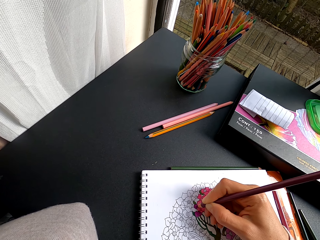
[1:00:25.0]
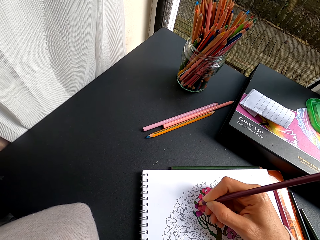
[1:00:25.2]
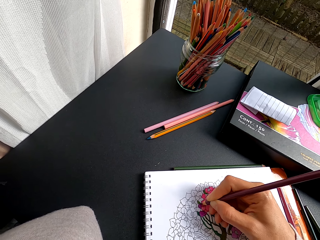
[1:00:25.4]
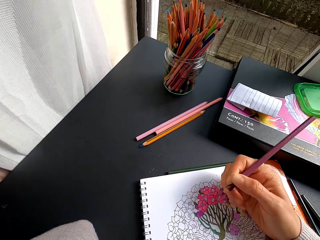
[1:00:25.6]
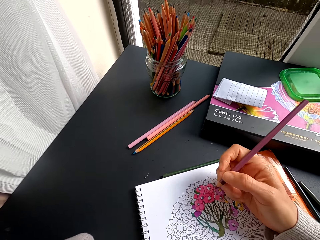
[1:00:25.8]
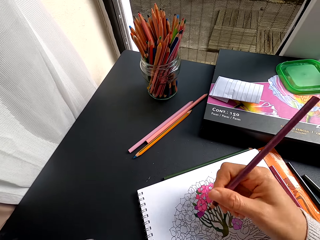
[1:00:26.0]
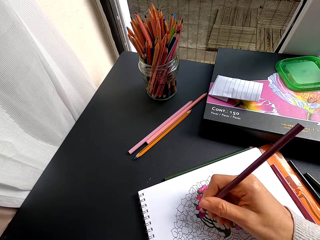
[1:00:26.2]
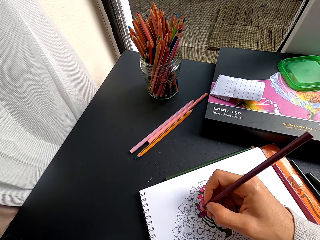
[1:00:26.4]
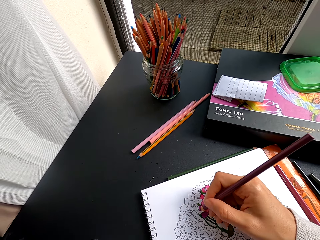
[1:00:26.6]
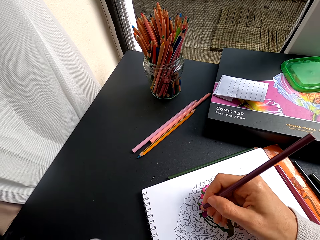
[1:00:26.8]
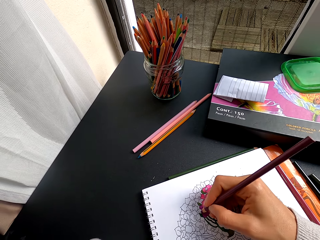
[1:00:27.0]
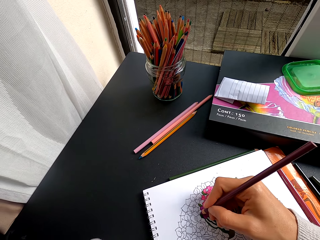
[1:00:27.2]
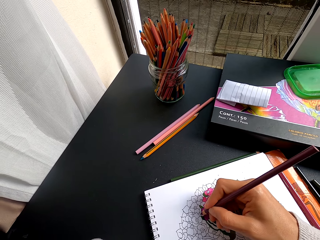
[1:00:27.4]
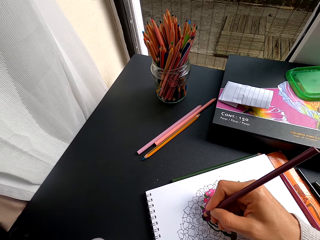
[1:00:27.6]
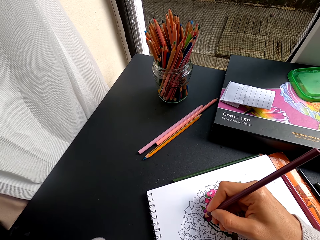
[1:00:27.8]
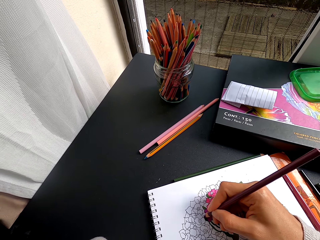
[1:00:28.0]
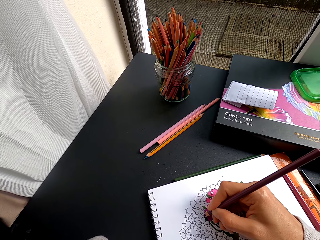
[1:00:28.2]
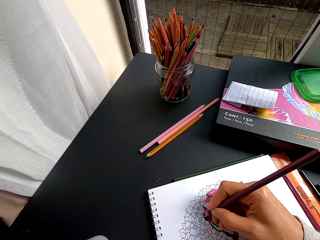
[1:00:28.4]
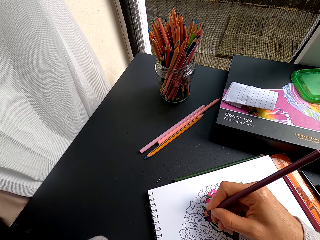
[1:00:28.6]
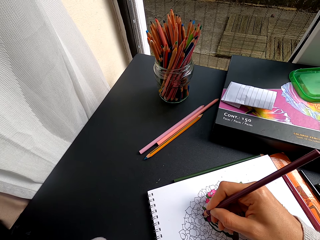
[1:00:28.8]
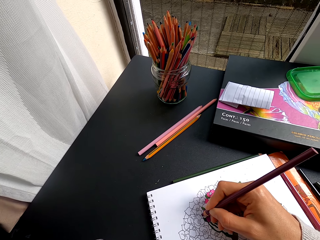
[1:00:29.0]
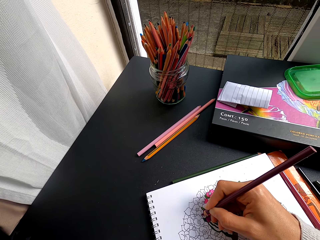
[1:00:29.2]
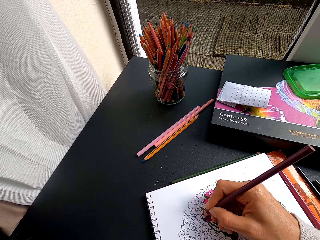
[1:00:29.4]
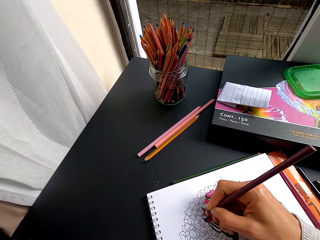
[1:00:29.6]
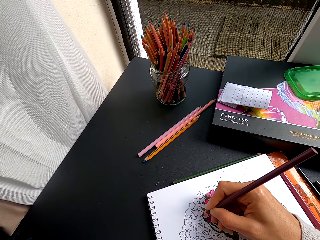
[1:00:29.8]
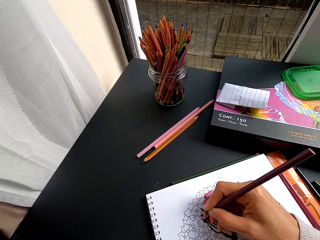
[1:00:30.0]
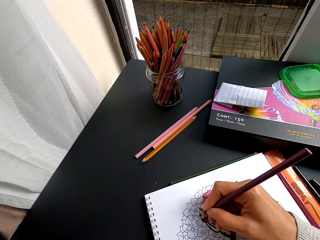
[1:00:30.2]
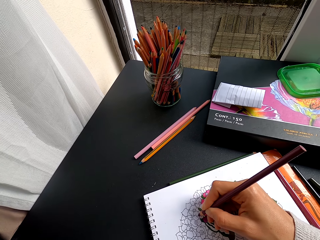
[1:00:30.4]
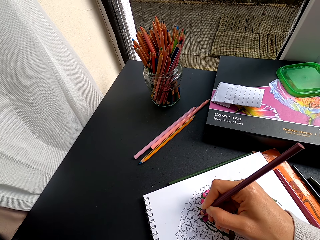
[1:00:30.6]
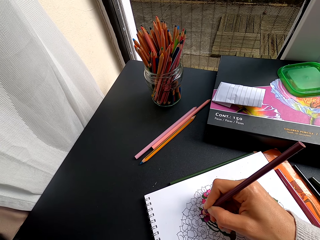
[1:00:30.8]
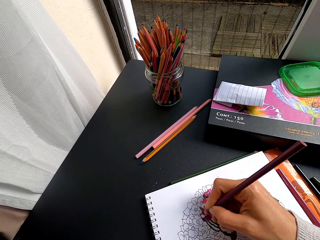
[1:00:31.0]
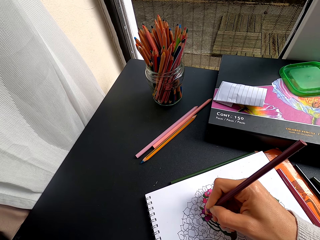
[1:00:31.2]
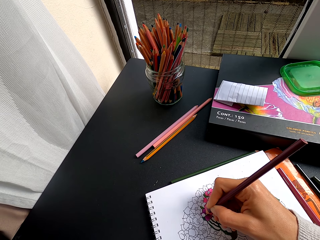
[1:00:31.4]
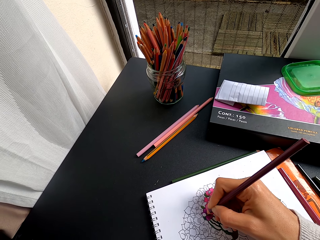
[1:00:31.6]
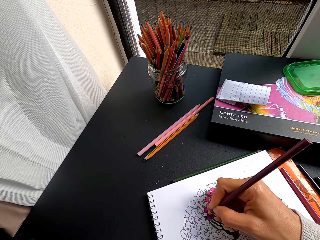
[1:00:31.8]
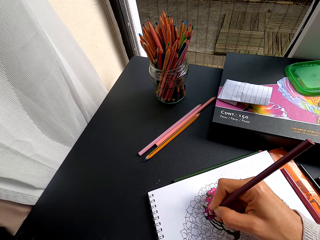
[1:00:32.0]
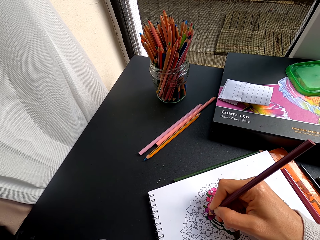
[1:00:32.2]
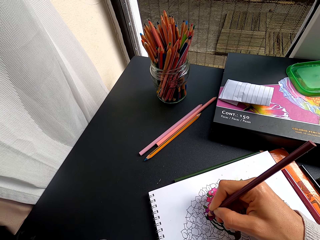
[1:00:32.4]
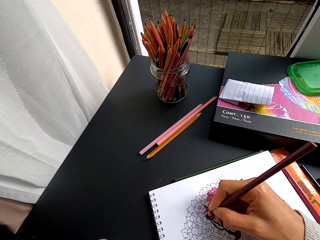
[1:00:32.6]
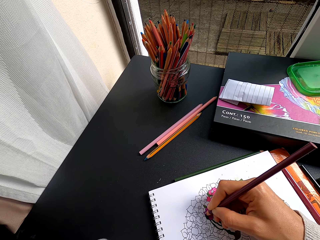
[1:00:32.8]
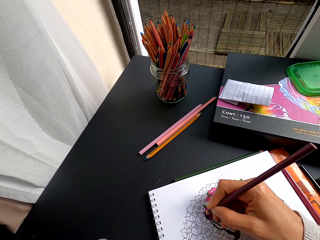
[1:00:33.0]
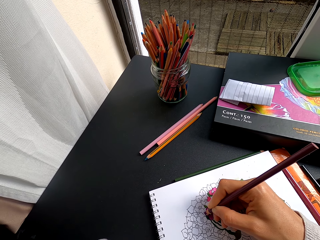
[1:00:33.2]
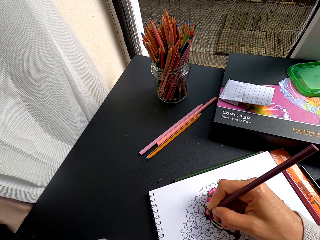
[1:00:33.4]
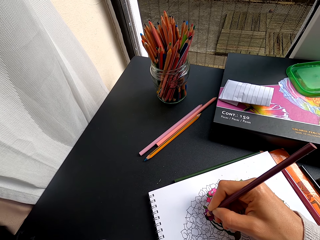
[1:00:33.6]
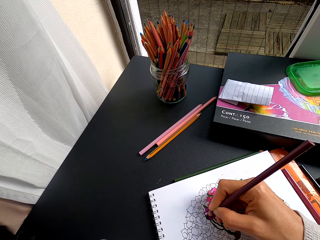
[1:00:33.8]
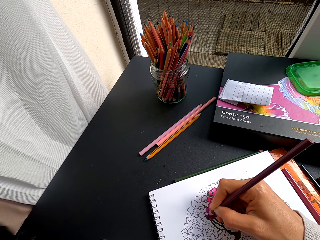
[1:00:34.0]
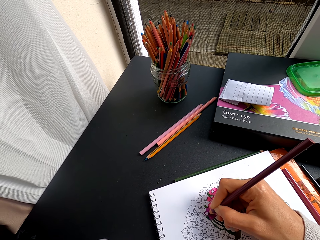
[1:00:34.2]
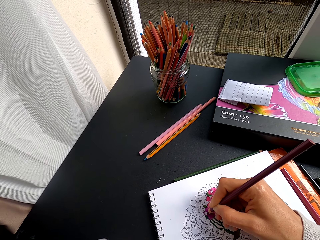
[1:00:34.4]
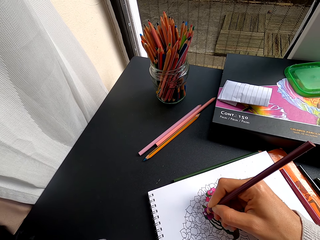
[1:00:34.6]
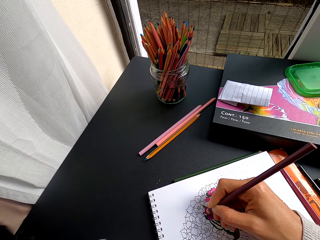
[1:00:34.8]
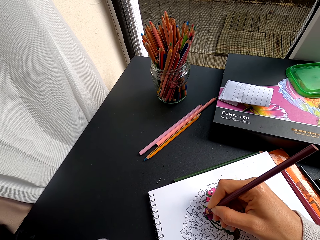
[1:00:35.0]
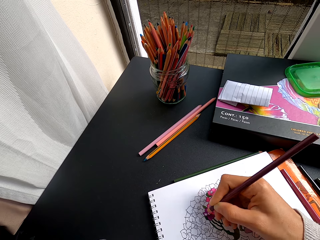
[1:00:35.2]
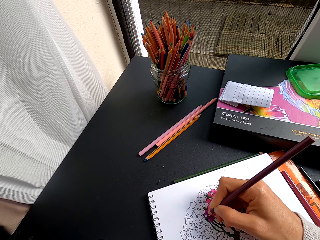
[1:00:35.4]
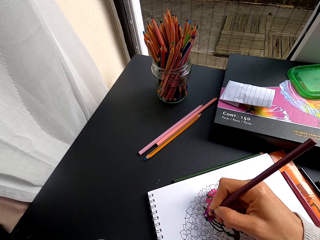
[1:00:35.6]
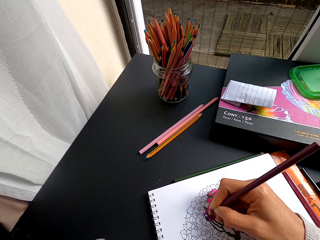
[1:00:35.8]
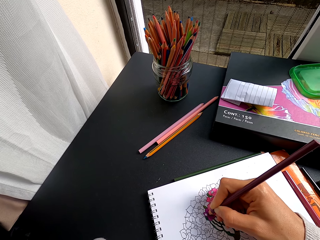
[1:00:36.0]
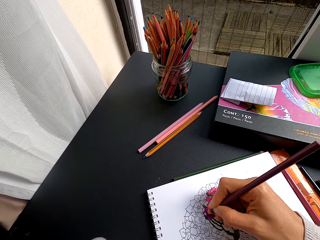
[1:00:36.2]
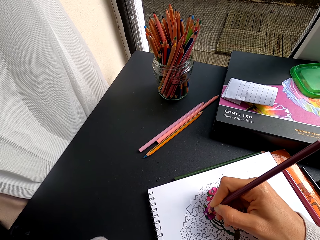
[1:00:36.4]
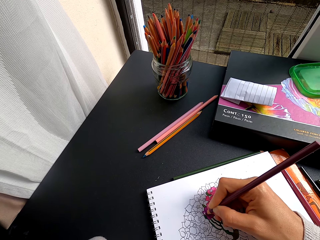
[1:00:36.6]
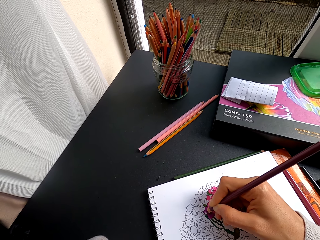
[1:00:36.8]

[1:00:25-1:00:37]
The camera wearer turns to the side. They color a drawing on a book.
